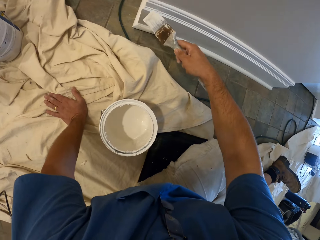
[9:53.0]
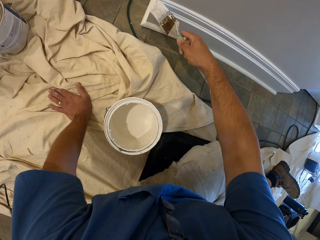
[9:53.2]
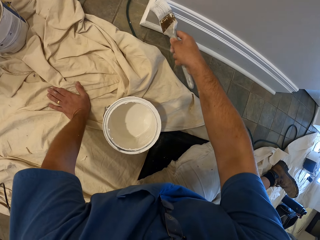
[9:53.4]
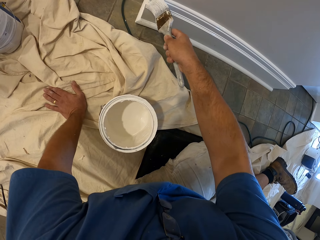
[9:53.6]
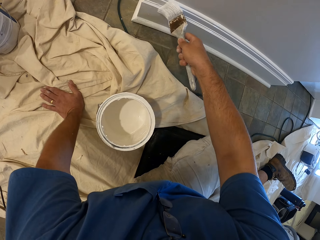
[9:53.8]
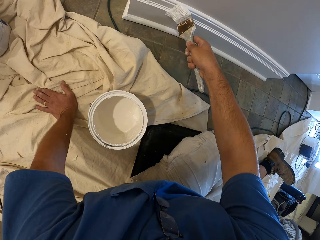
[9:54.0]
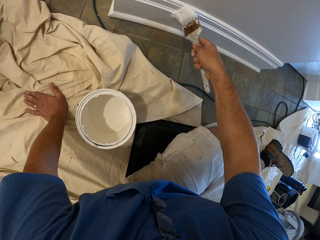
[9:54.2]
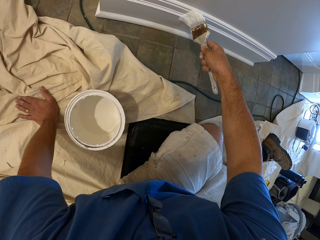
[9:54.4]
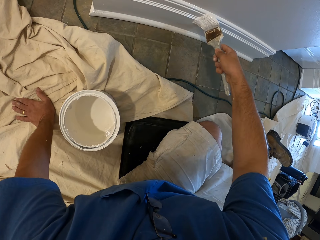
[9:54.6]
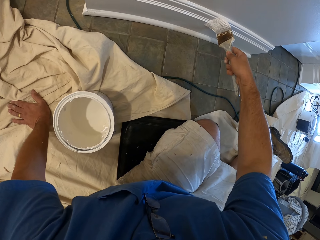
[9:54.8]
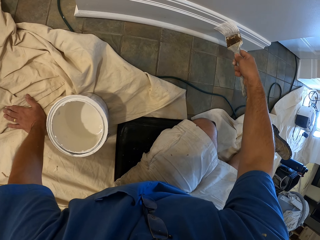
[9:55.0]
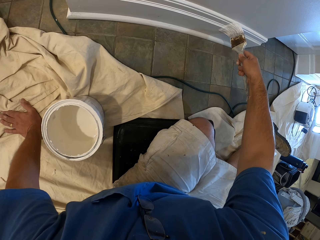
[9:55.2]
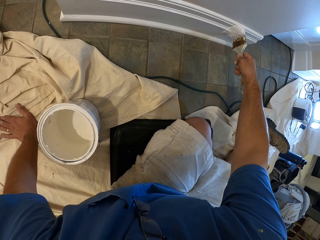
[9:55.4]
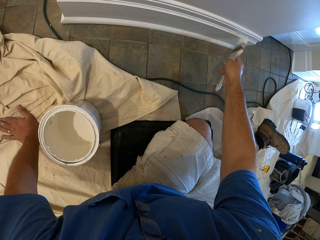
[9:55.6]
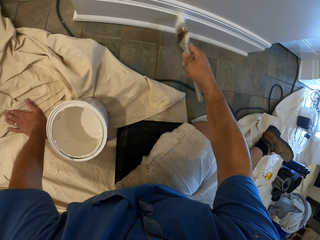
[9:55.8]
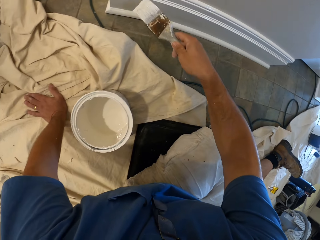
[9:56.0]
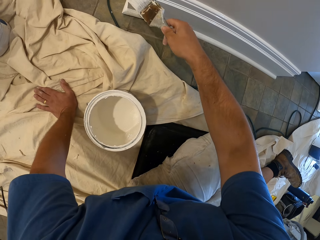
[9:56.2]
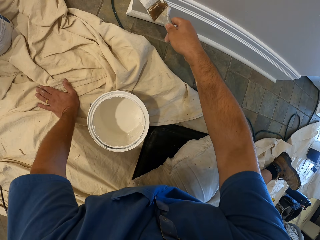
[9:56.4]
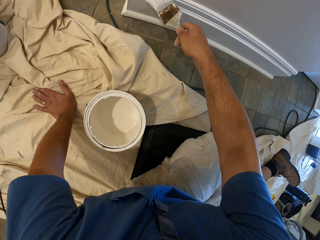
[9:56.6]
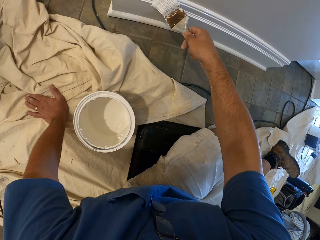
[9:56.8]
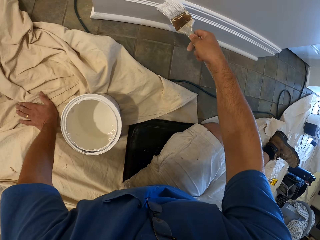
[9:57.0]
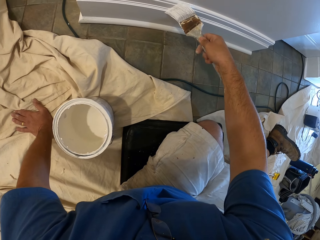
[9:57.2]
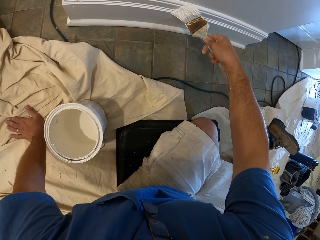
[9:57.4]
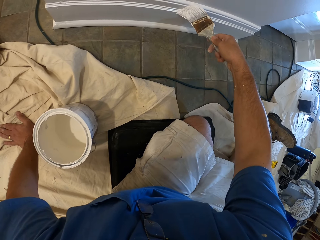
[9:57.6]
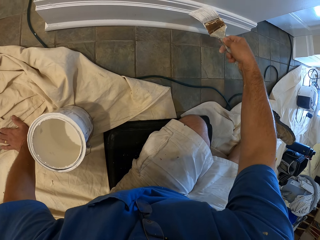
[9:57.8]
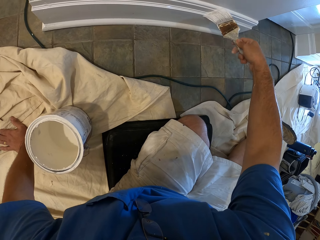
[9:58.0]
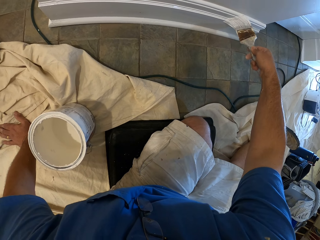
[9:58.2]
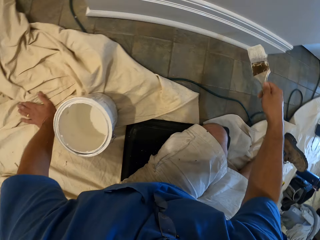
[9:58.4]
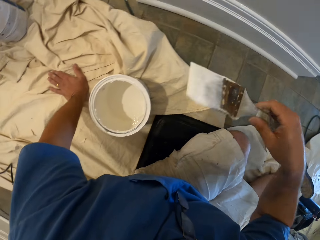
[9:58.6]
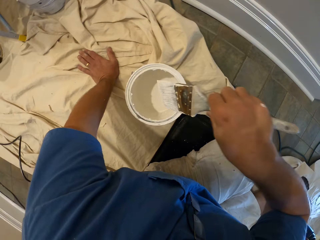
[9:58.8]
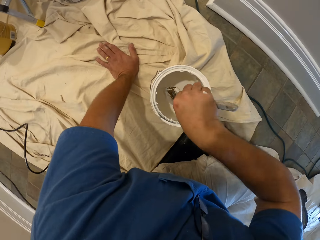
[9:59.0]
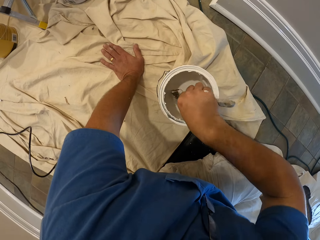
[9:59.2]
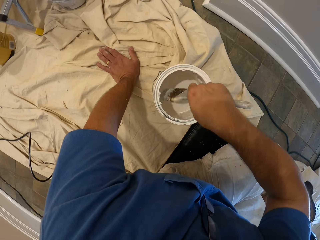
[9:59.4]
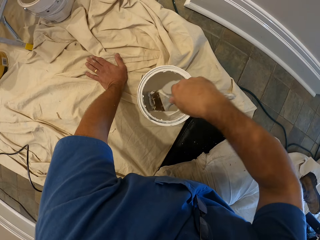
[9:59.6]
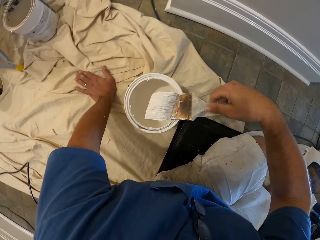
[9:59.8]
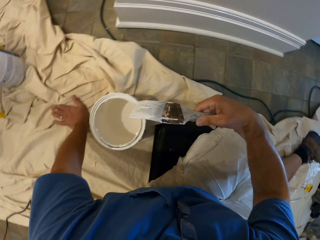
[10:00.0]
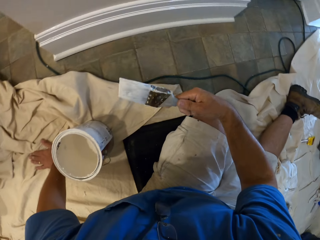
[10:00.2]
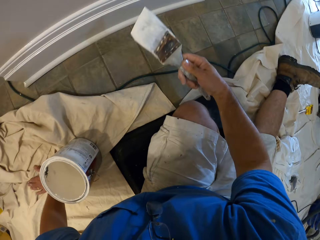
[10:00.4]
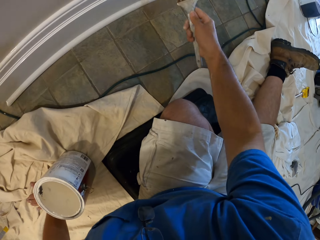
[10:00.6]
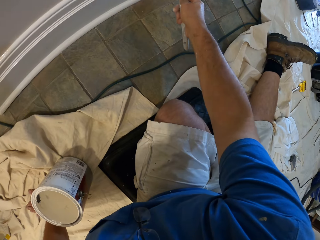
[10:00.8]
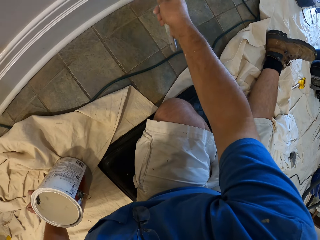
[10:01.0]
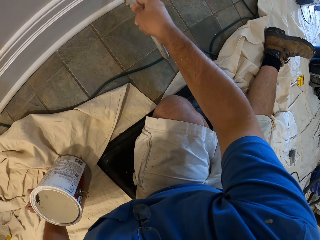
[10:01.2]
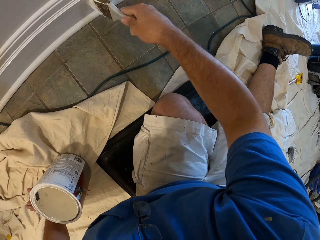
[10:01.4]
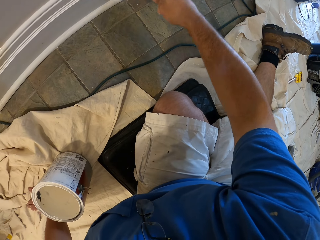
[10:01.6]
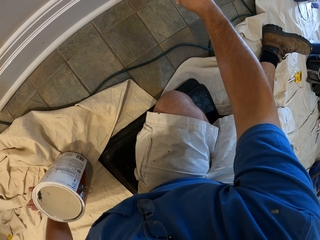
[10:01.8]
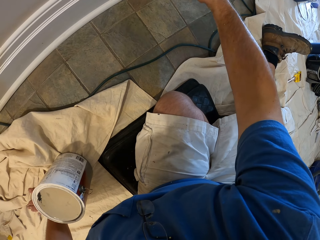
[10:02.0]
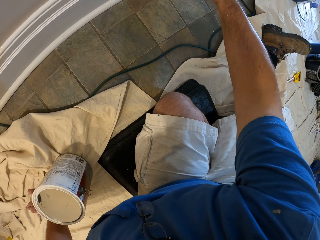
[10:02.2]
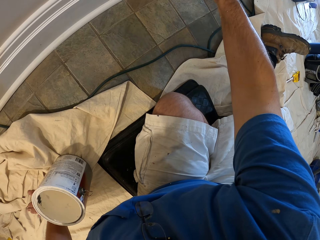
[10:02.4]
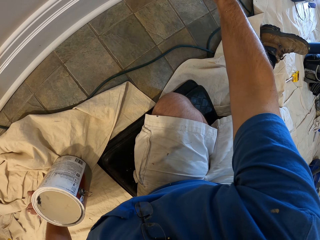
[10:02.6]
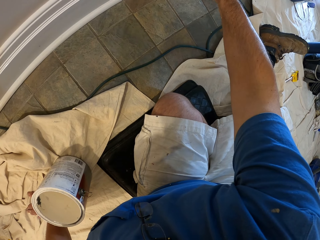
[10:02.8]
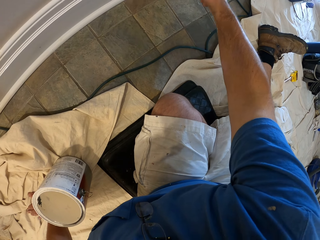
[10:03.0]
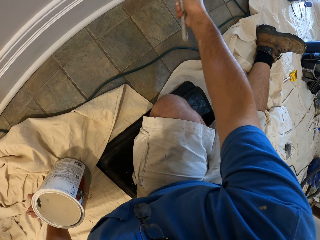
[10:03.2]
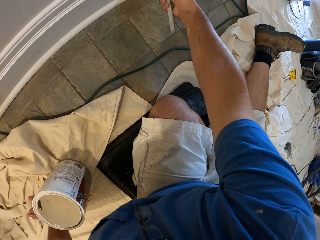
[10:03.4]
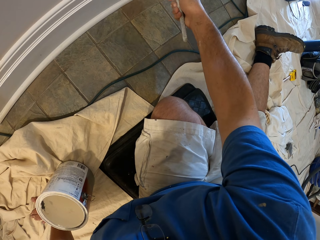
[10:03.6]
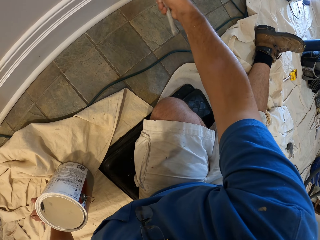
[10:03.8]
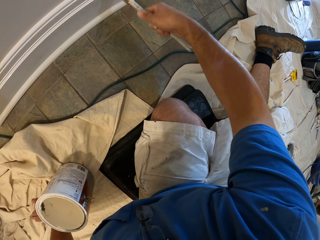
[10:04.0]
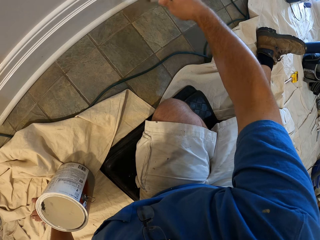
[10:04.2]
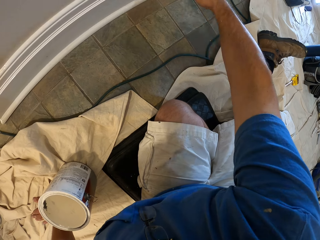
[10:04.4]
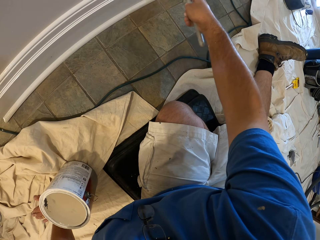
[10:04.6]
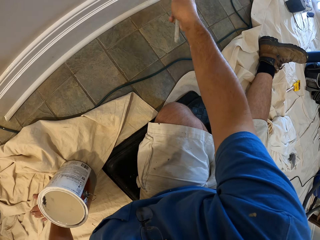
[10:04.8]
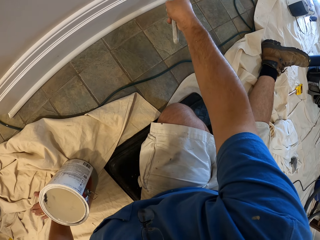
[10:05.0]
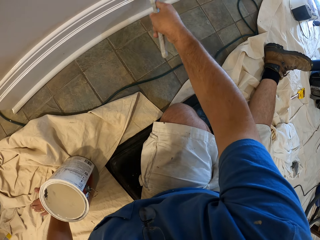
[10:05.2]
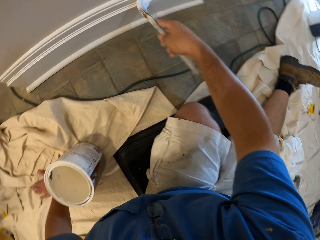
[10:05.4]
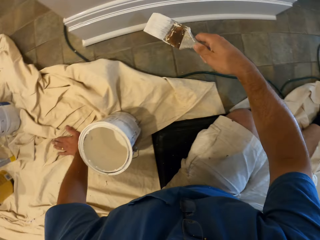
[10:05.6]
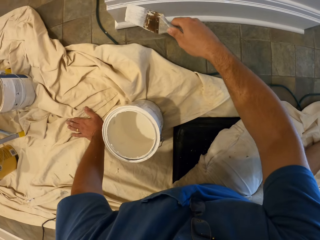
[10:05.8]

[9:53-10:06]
The camera wearer dips the paint brush in the bucket of paint or container. They remove the brush from the container. They paint the baseboard with the paint brush.

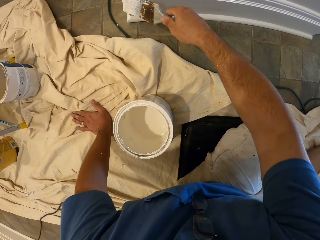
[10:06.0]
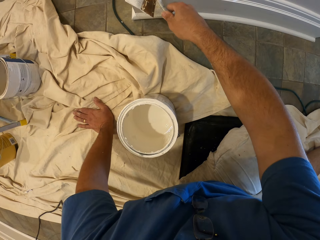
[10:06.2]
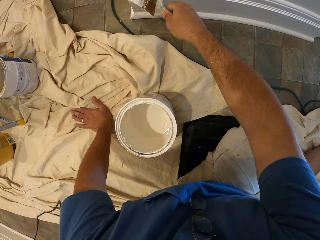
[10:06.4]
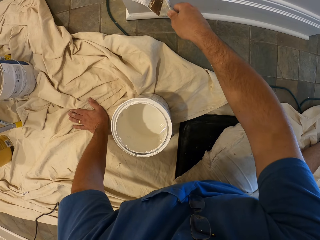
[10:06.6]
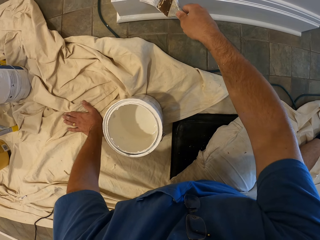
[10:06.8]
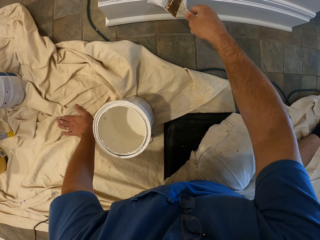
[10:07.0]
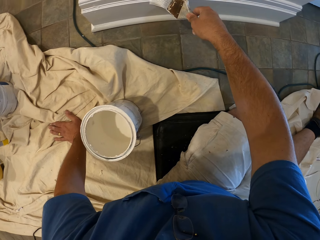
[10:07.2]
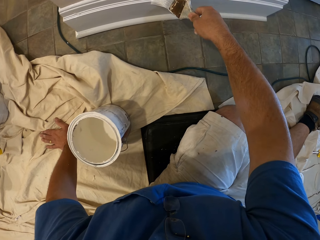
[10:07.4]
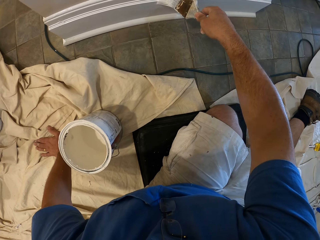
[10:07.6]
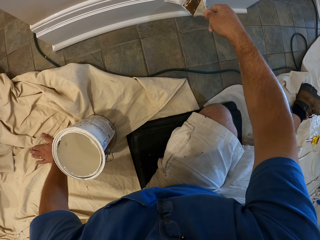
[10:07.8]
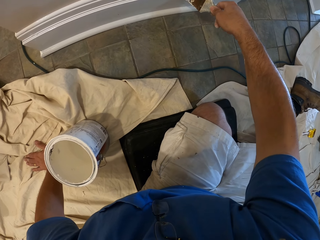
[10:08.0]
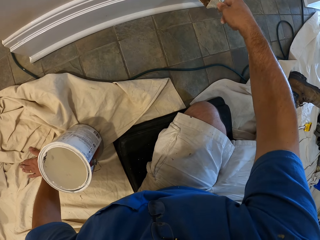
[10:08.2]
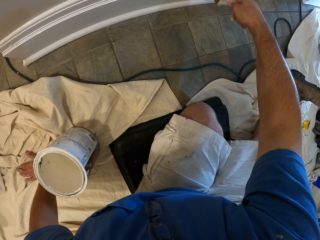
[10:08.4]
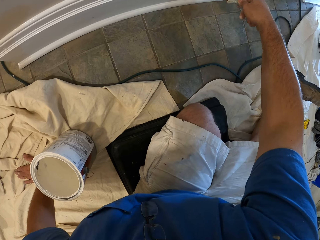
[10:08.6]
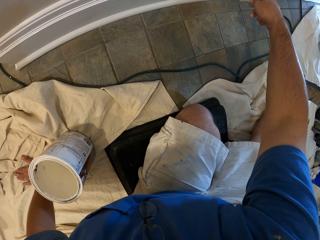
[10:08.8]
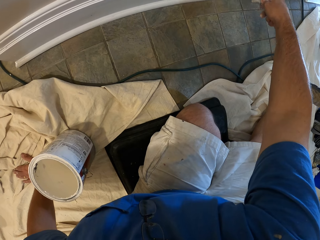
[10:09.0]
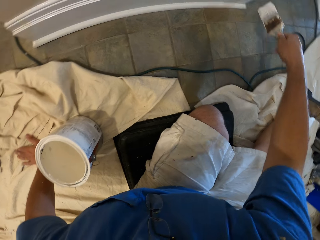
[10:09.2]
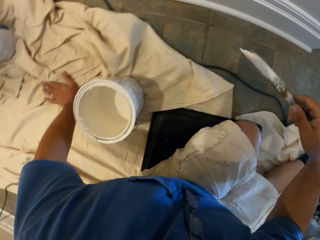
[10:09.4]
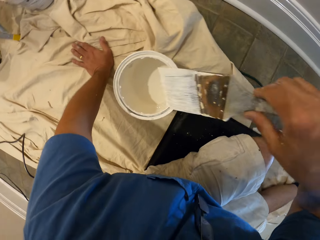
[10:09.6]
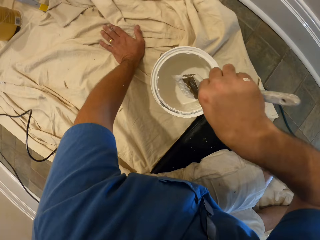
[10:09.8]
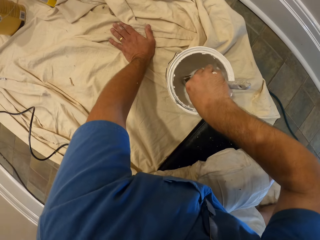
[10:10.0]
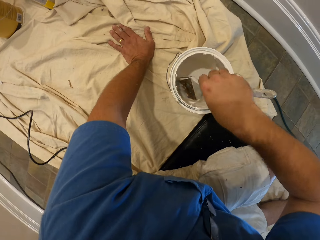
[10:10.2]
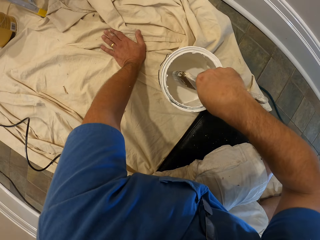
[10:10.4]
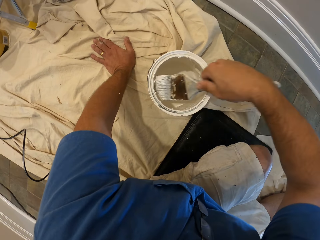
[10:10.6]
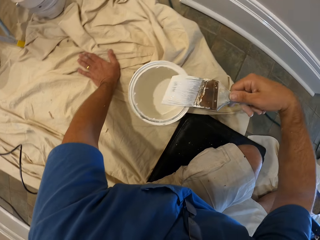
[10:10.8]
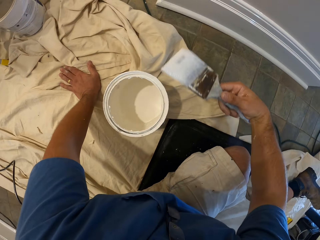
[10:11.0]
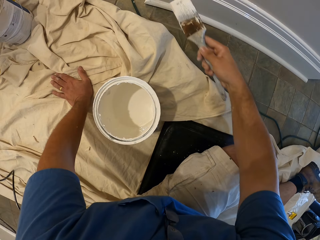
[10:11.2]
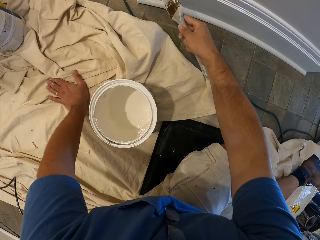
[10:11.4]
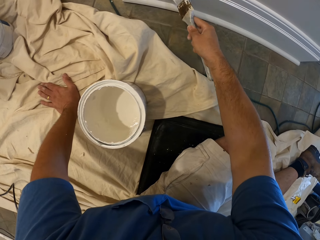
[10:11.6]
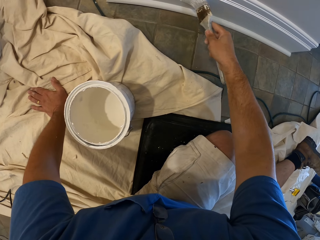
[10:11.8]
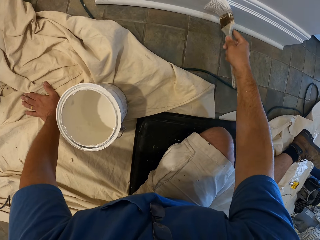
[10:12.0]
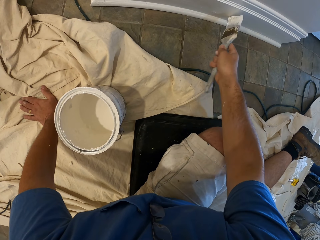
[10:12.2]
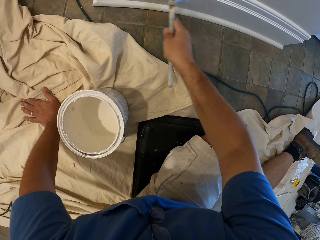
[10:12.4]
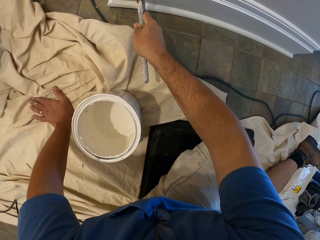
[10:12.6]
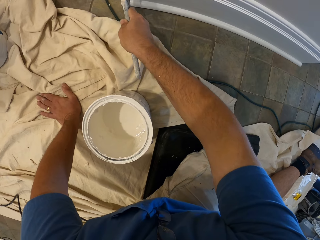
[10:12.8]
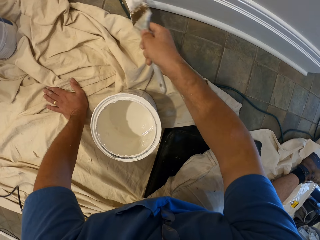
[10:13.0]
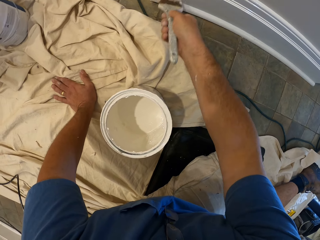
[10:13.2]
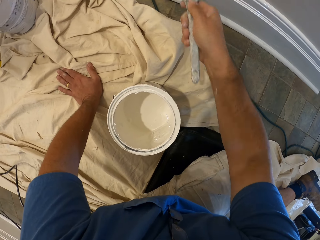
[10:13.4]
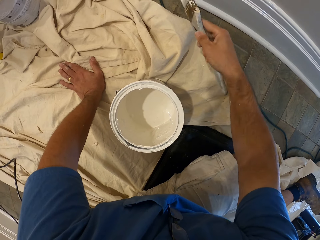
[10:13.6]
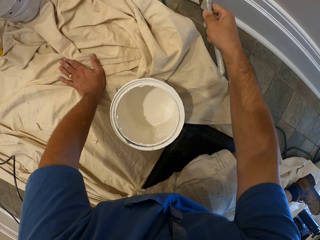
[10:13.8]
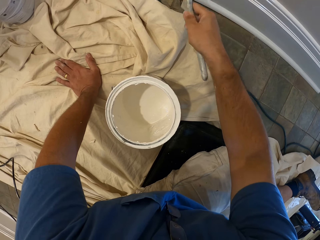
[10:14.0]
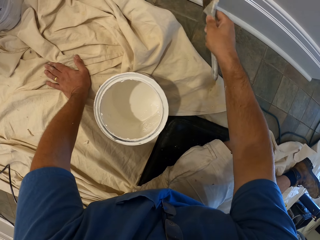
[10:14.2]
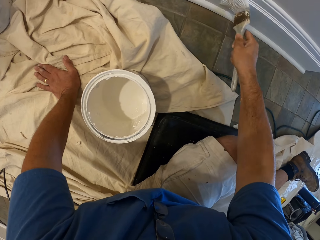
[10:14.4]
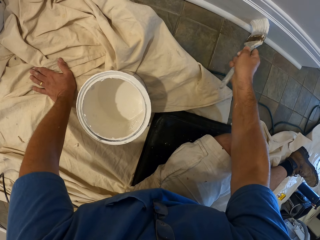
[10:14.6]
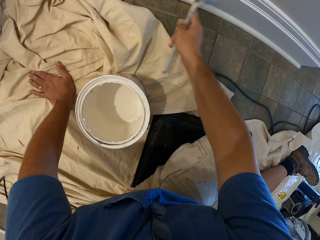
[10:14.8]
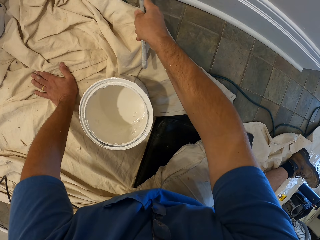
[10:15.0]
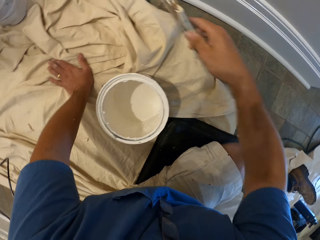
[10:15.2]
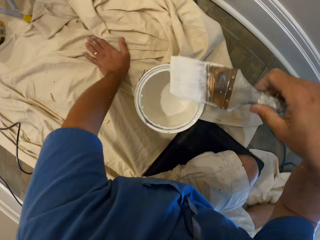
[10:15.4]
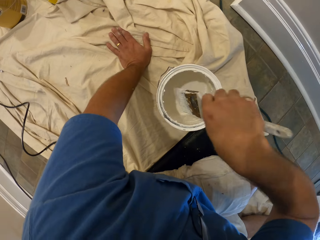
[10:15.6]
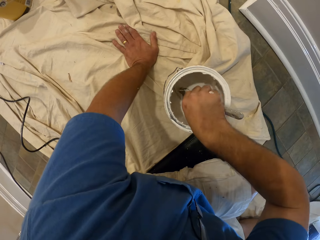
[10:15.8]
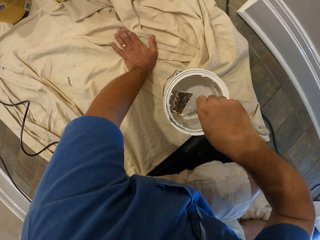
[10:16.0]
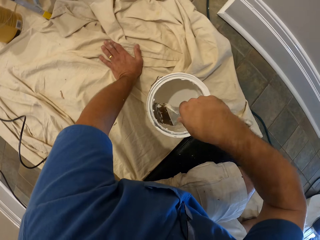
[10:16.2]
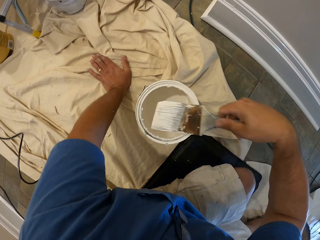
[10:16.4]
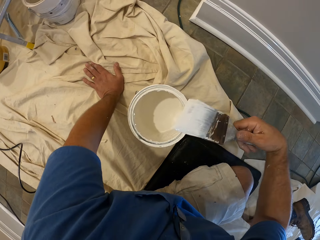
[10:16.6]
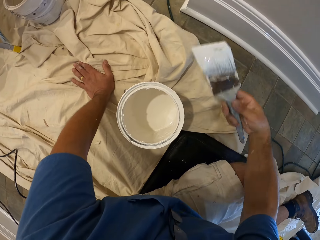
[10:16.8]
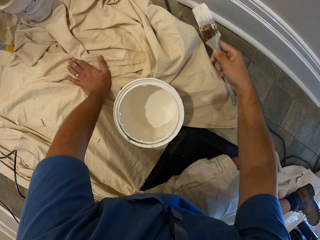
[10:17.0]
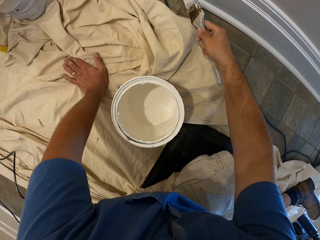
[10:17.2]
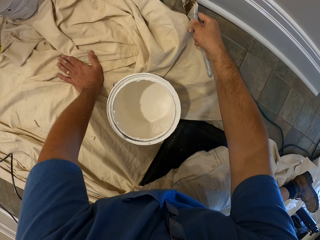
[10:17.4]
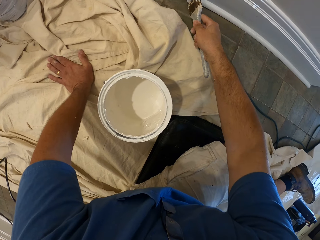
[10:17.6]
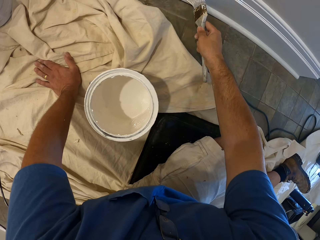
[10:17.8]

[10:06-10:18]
The camera wearer dips the paint brush in the bucket of paint or container. They remove the brush from the container. They paint the baseboard with the paint brush. They dip the paint brush in the bucket of paint. They remove the brush from the container. They paint the wall with the brush.
